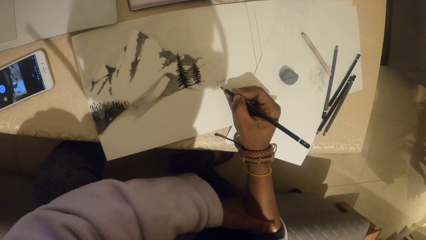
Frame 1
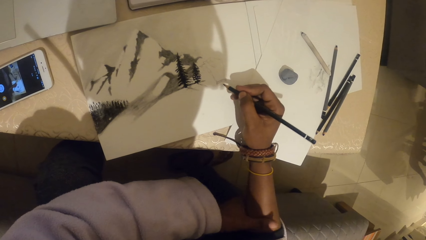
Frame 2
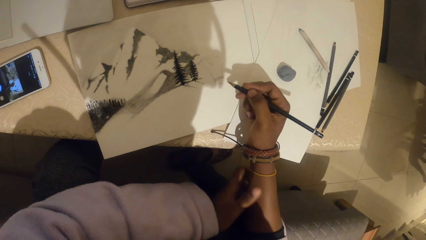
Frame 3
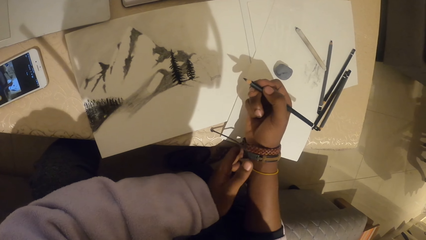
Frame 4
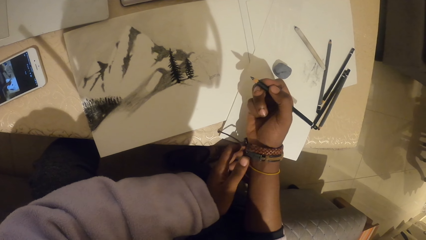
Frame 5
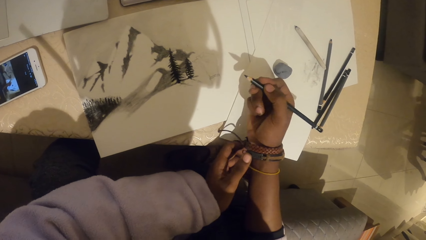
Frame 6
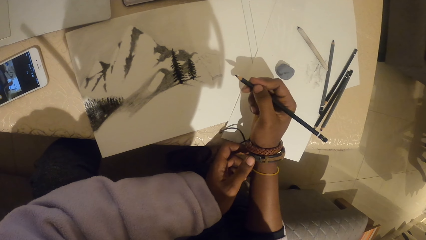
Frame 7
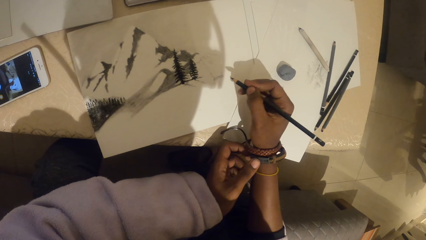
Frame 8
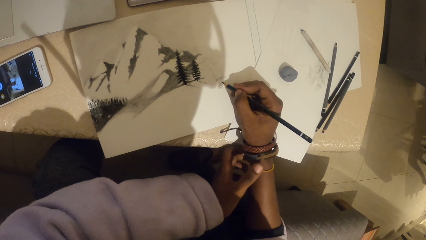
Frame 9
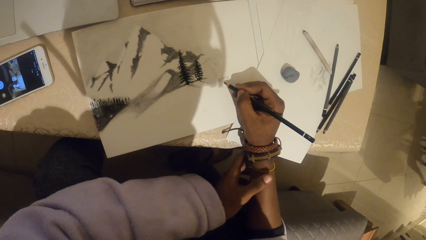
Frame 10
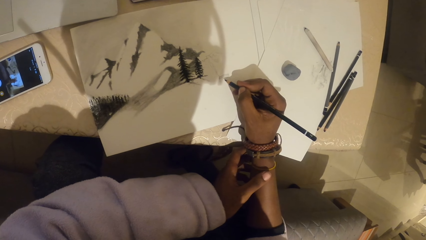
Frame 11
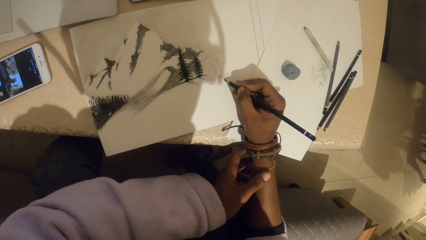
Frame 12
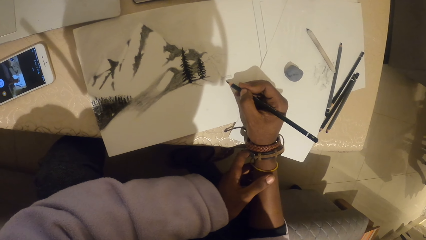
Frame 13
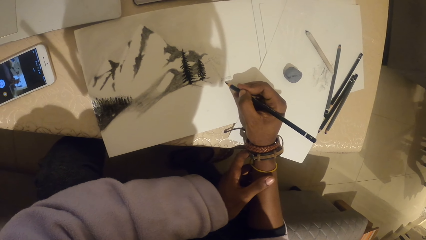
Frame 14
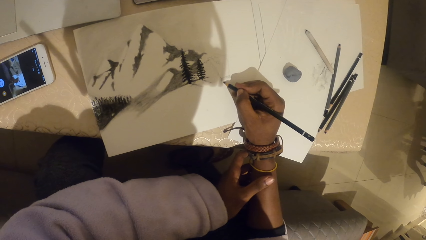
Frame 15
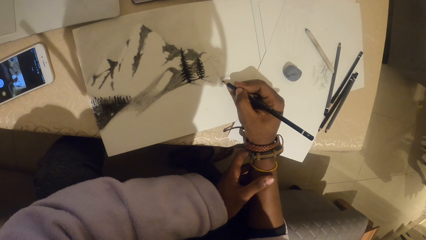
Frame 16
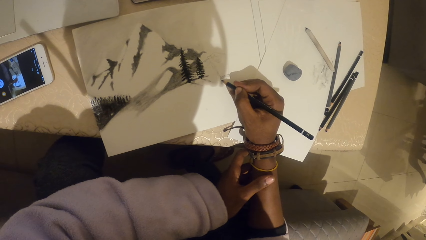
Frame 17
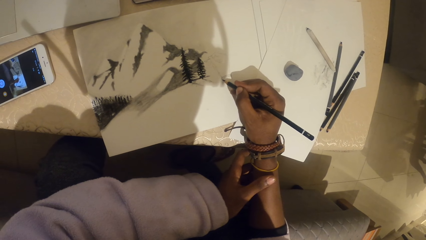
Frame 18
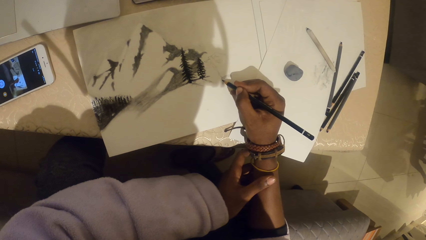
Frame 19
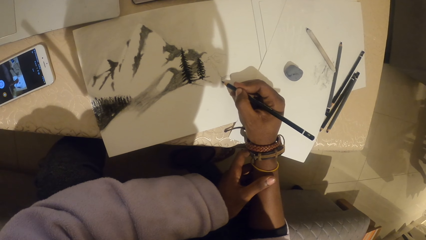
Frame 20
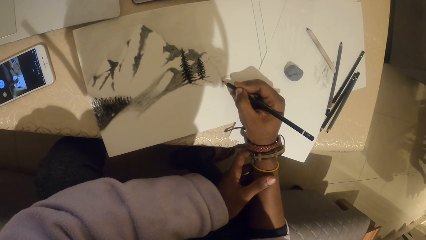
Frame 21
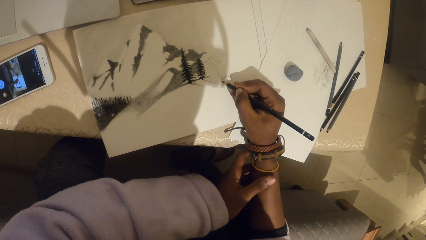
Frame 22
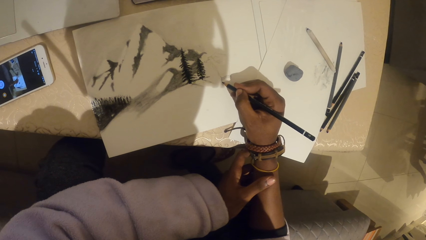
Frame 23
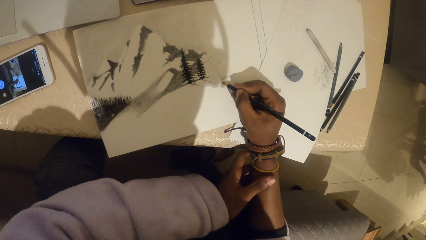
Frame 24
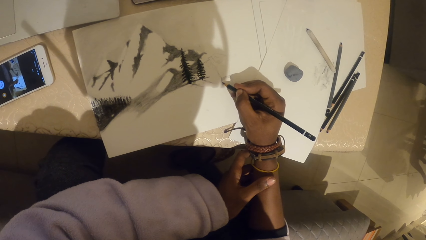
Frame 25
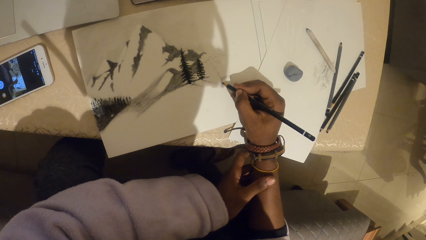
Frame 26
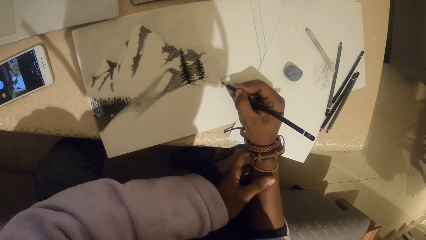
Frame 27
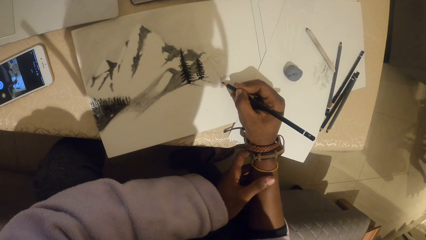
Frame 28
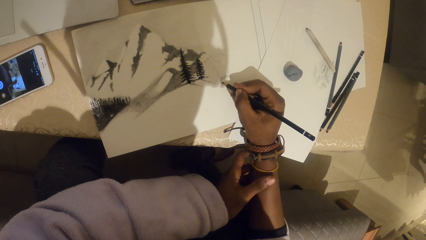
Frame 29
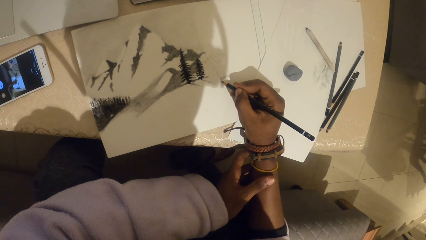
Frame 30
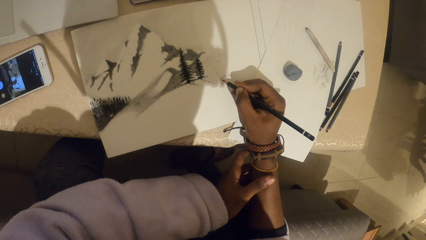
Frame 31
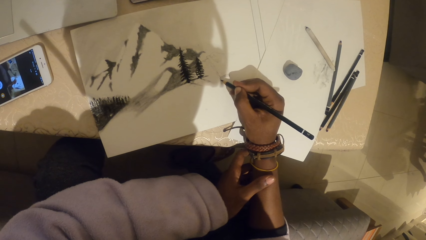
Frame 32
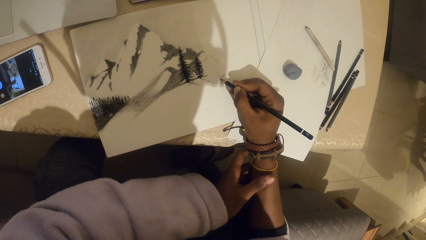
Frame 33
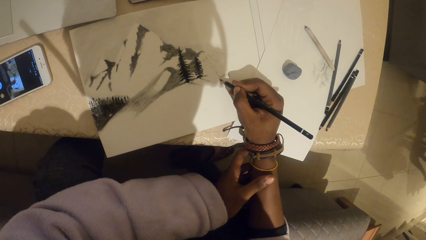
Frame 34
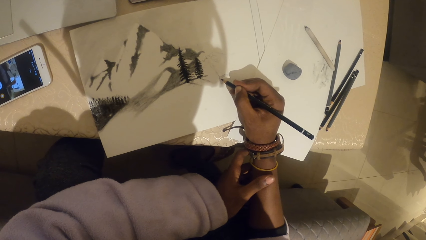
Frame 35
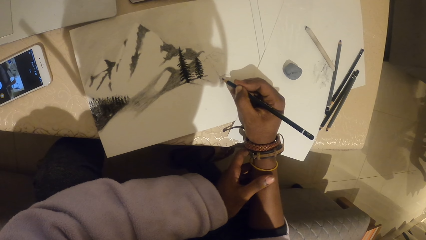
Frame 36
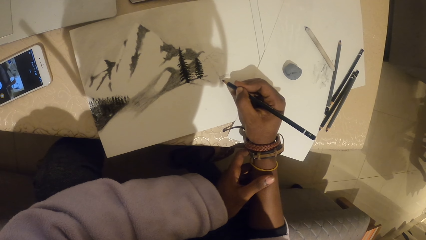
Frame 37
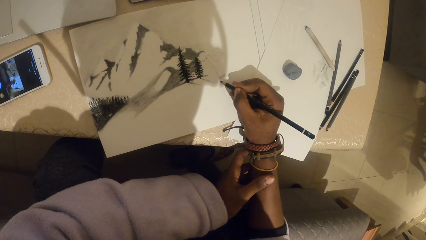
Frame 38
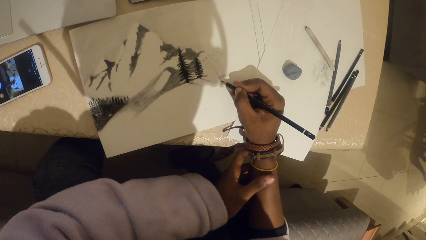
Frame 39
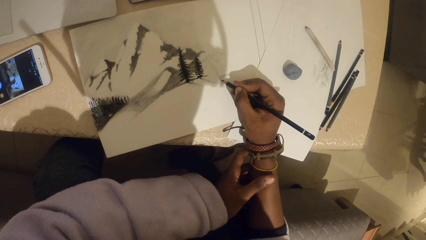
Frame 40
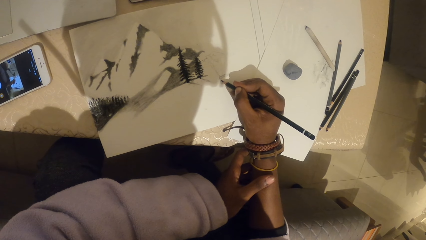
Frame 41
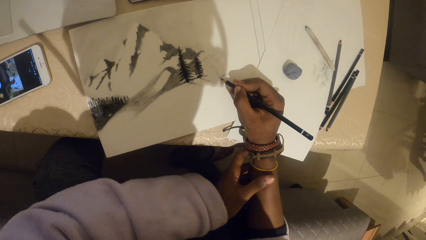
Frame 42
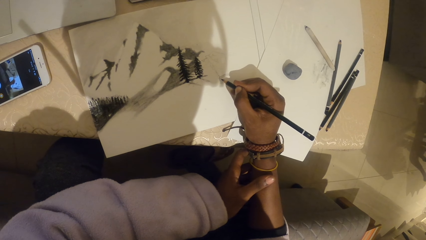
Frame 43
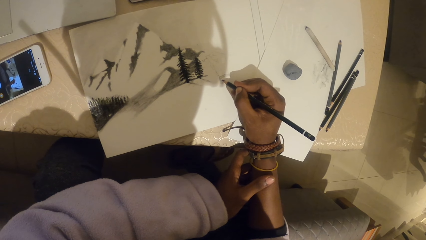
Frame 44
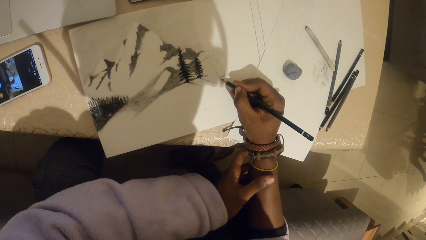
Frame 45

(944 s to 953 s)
The camera wearer moves the bangles. They draw an art on a paper.

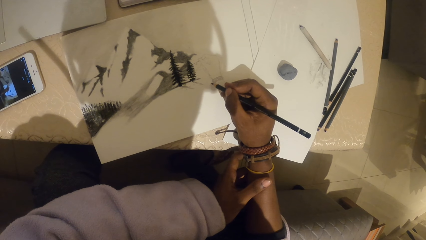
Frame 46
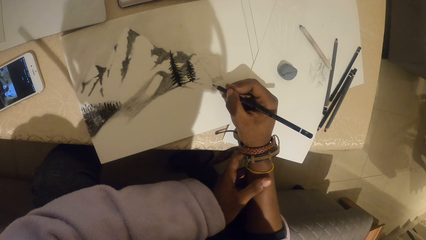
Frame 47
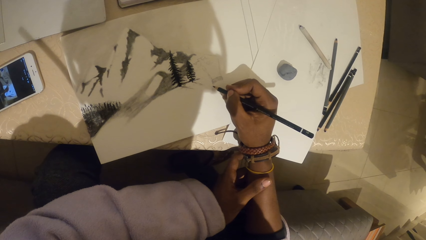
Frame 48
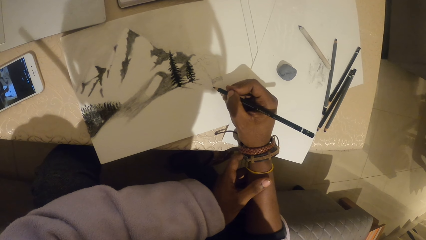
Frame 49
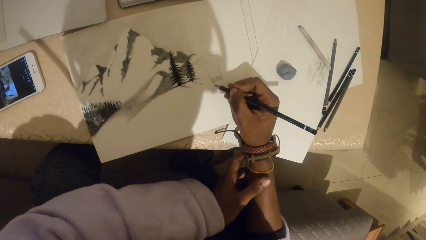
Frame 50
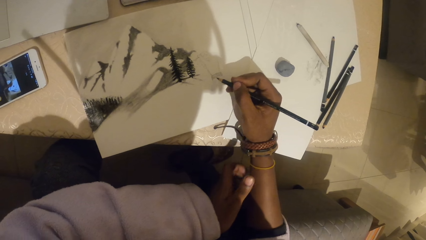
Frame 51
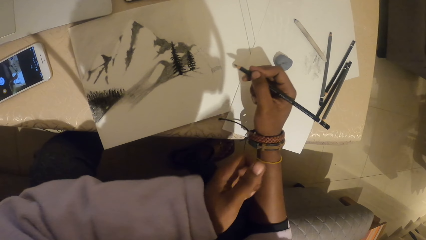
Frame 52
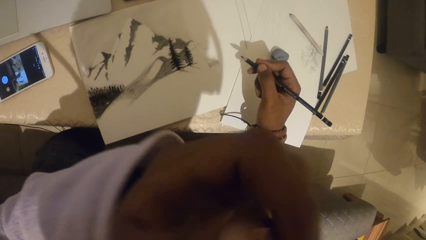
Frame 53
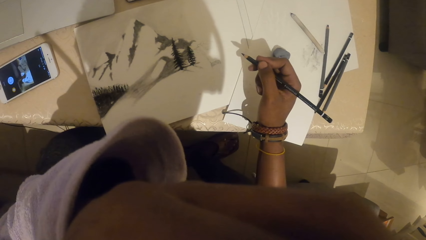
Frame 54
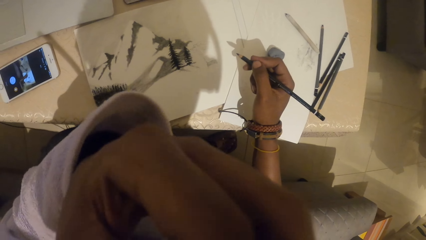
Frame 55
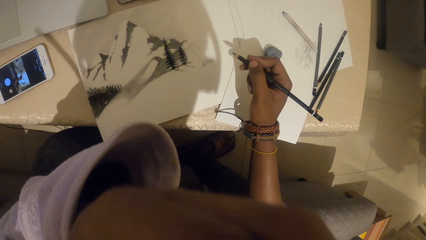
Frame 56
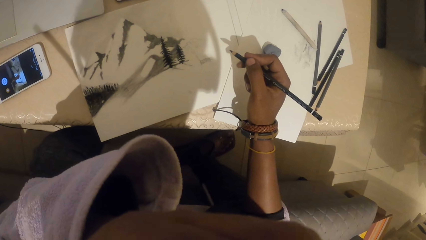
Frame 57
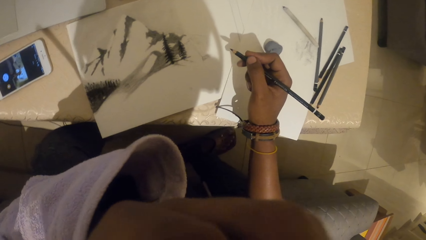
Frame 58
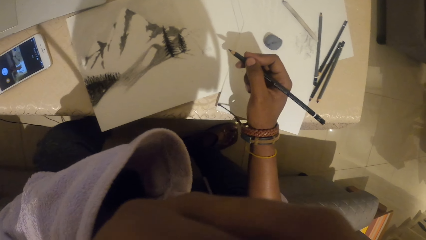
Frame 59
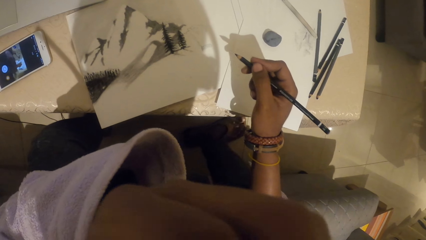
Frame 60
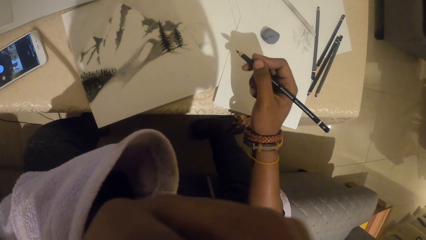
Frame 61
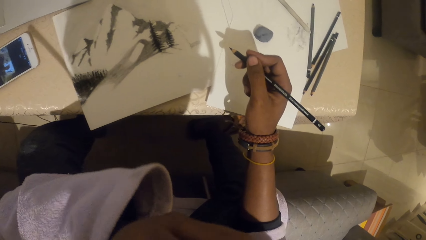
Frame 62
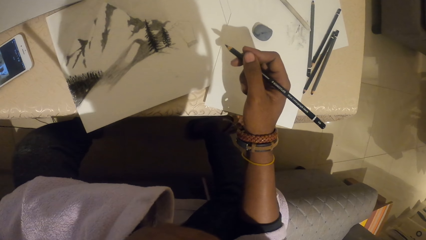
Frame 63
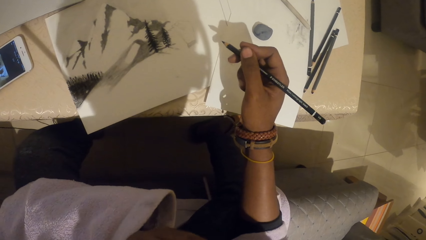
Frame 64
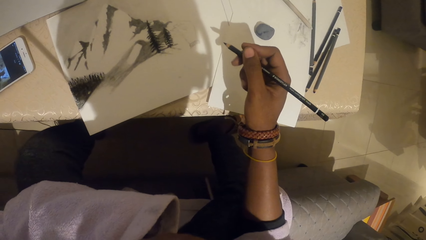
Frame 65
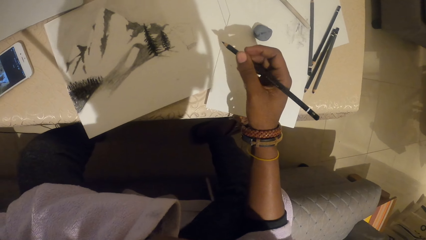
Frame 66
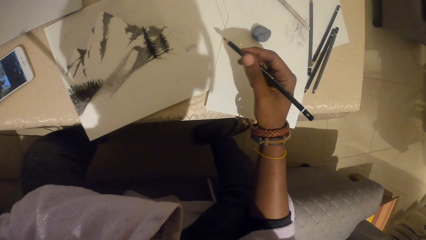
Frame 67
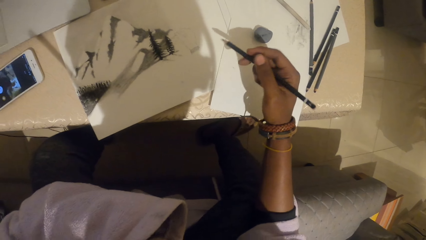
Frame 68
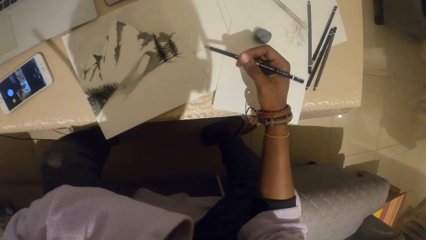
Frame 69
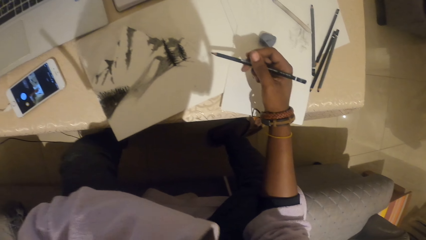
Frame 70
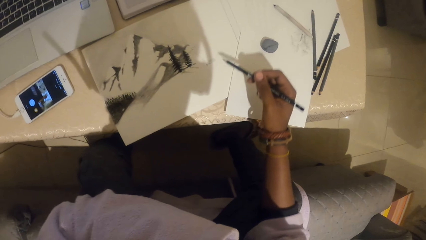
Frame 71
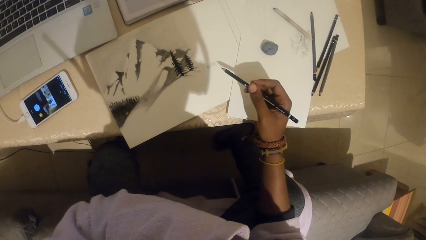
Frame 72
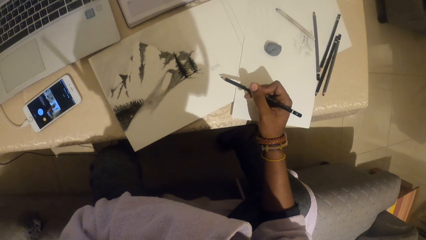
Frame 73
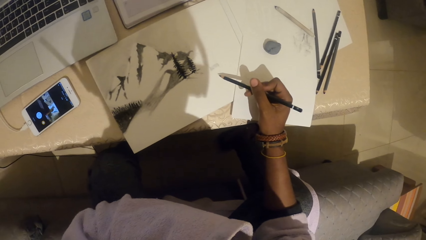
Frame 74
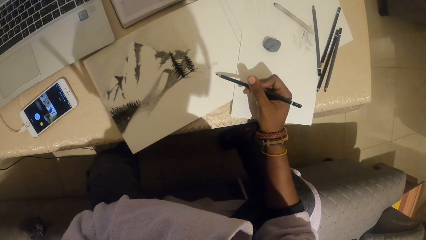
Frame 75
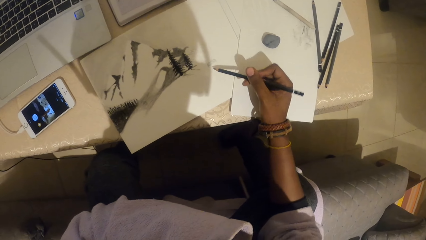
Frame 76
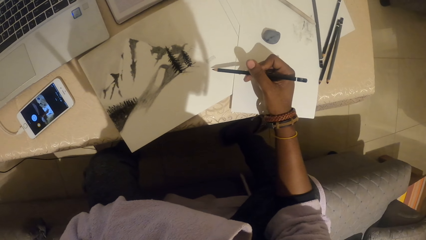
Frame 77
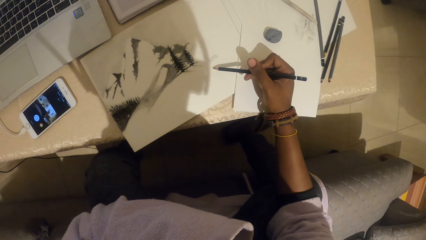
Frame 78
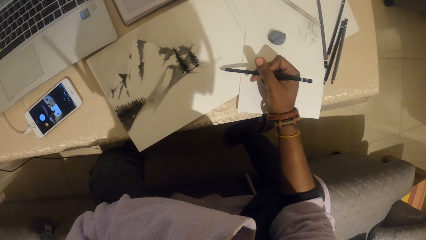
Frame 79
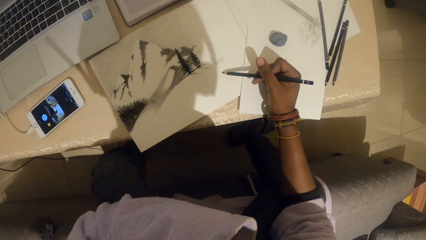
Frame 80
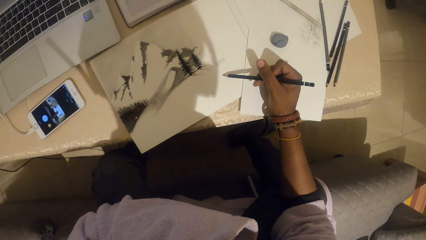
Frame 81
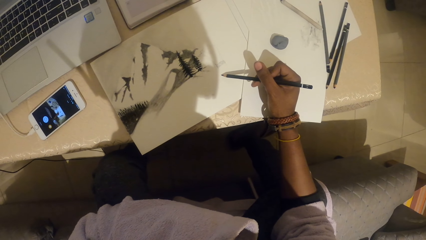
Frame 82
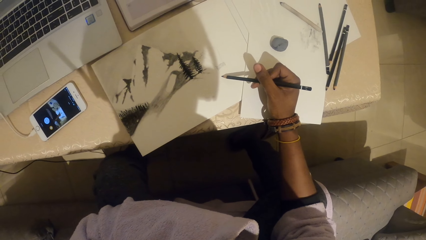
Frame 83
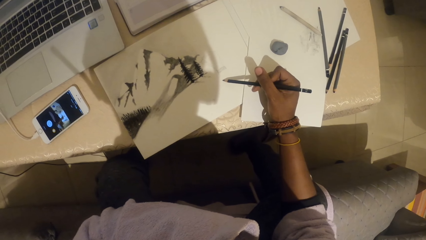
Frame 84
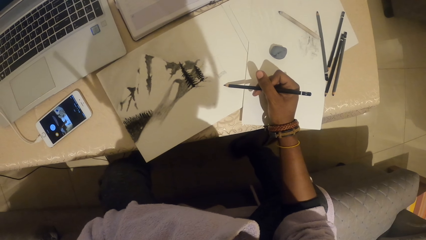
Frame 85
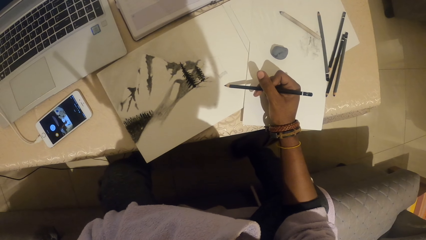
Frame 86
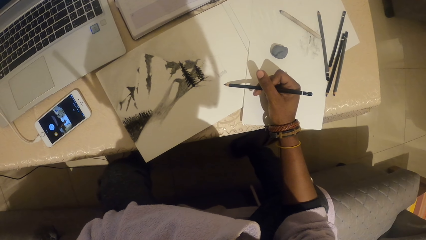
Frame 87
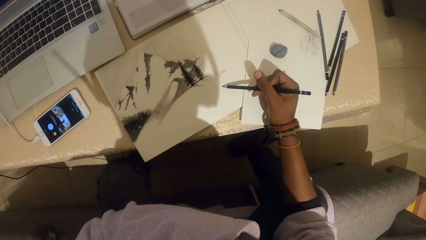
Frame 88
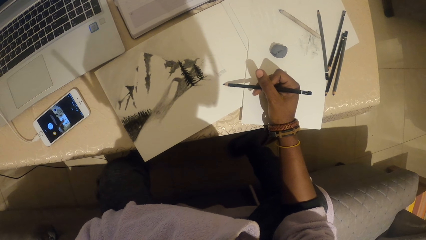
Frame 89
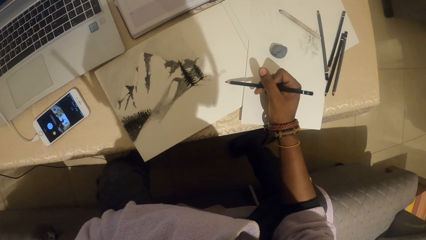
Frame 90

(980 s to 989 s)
The camera wearer holds the nose. He rubs his face. He draws an art on a paper.
